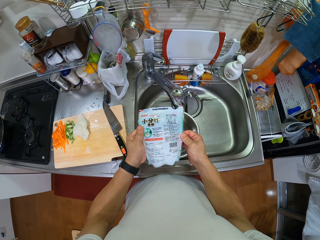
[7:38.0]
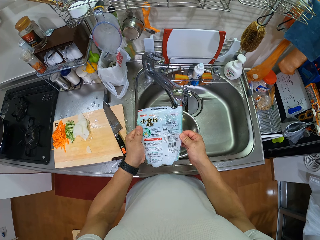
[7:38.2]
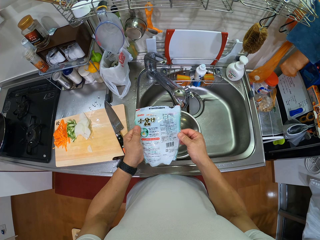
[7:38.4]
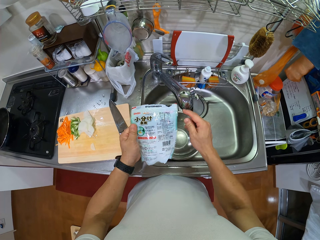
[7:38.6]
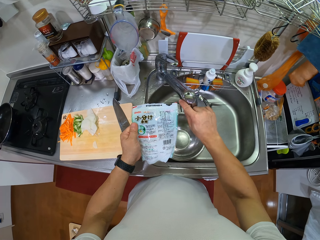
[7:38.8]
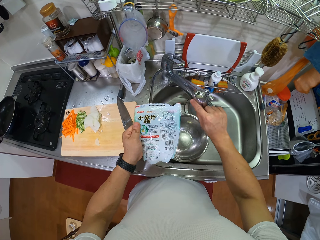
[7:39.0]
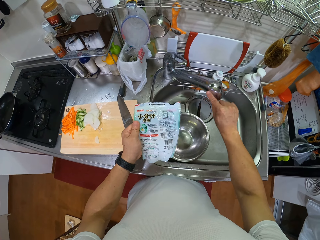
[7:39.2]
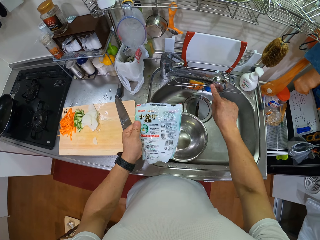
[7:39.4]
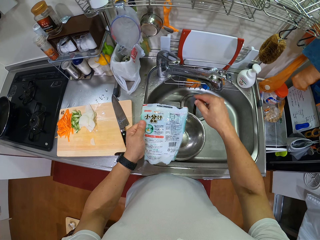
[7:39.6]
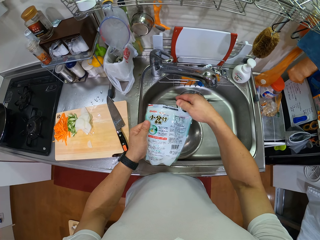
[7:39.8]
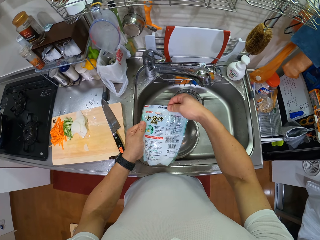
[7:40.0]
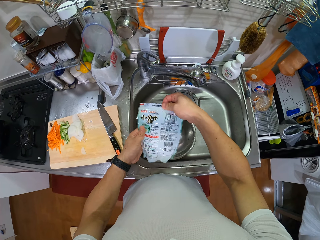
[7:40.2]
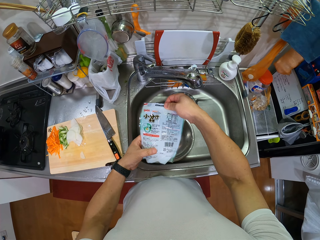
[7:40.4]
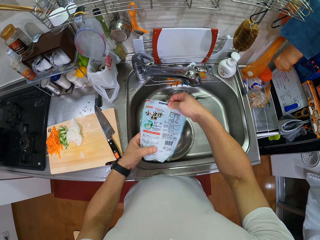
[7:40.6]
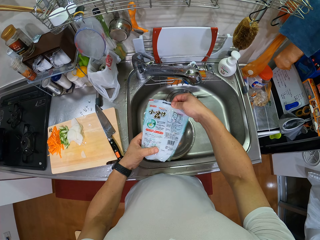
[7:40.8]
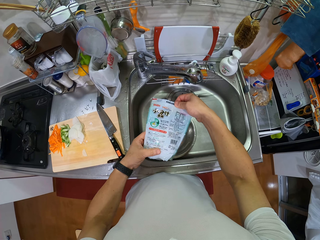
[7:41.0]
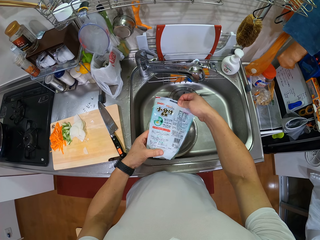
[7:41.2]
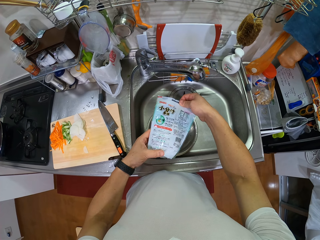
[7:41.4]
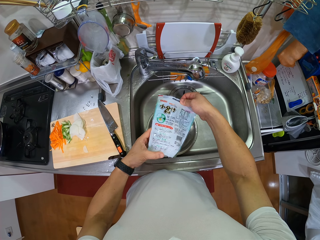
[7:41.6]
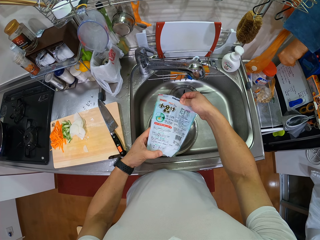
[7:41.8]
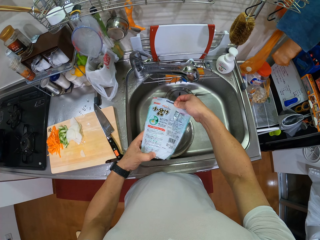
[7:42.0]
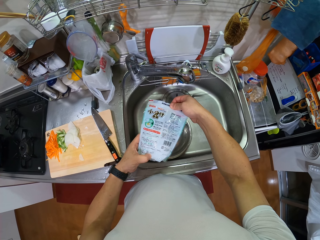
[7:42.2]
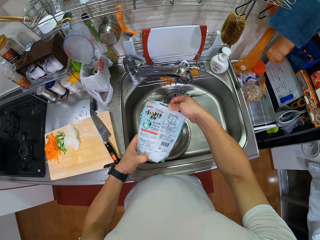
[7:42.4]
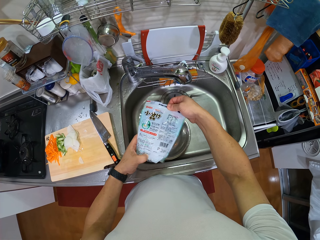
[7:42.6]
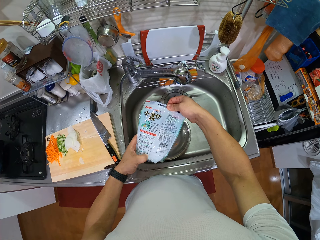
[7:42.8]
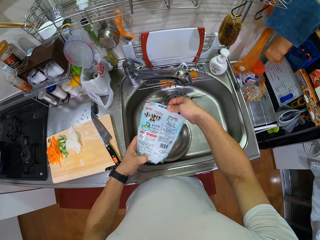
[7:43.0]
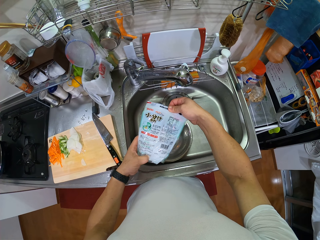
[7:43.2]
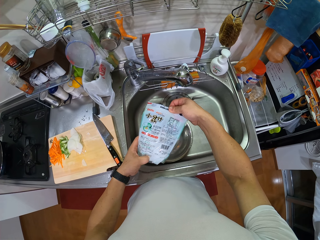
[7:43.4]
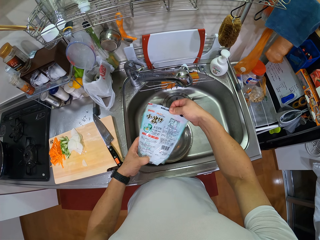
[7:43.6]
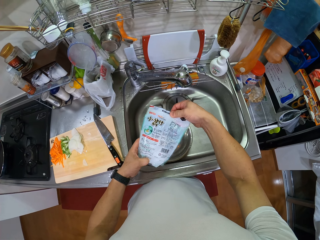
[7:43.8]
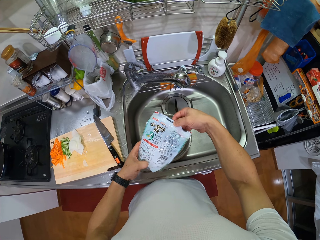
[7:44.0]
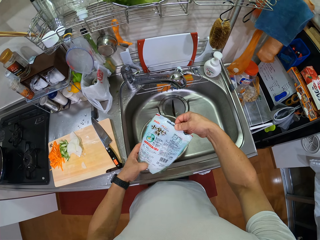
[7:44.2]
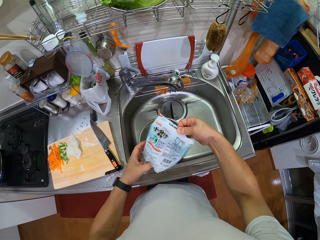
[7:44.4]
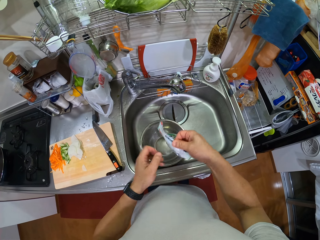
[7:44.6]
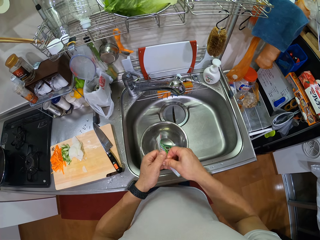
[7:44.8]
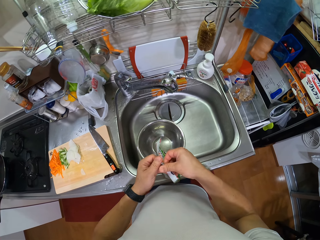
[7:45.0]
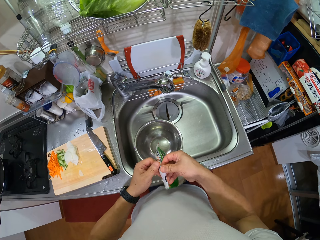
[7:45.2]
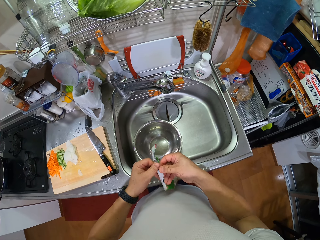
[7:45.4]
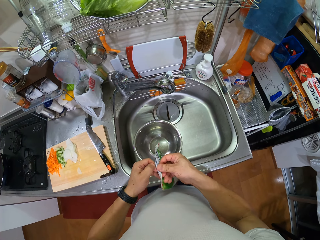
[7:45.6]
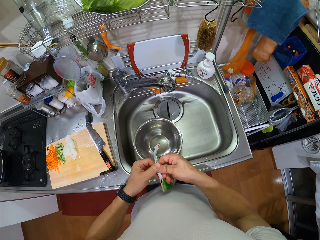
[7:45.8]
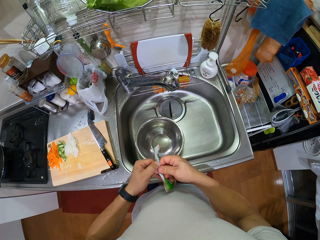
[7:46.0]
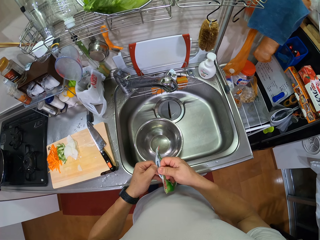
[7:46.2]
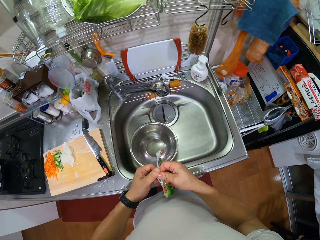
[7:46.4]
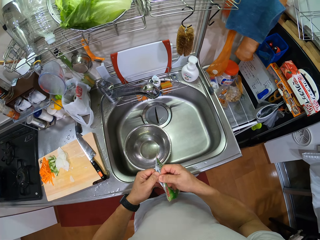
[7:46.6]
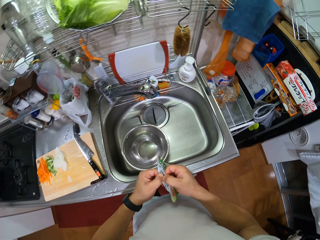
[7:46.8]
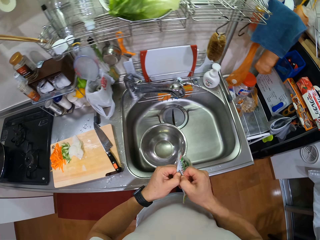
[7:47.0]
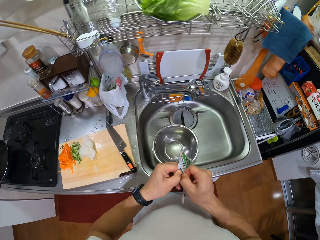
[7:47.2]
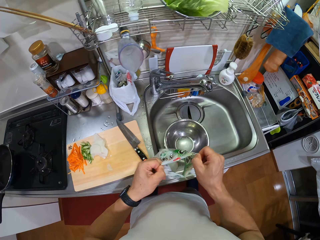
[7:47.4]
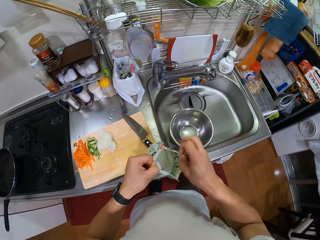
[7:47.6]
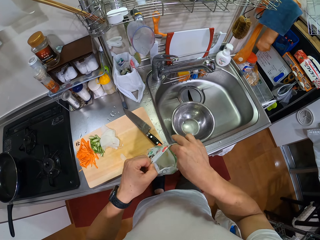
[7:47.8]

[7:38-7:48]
The camera wearer pushes the tap. They tilt the tap. They hold the paper of something with both hands. They look at the paper of something. They move the paper of something and open the paper of something.

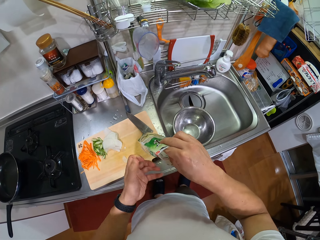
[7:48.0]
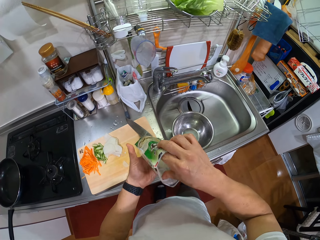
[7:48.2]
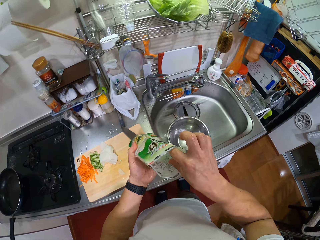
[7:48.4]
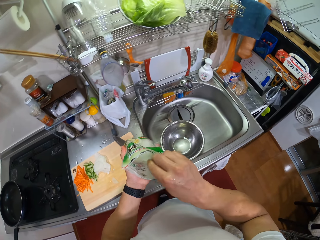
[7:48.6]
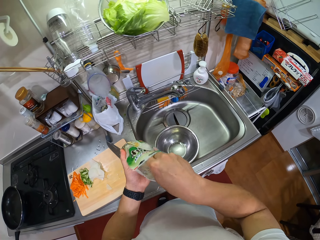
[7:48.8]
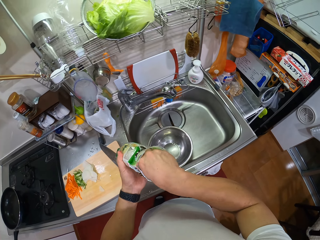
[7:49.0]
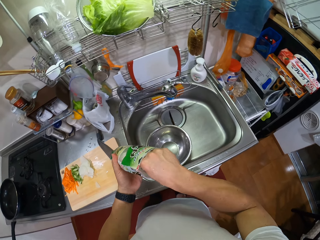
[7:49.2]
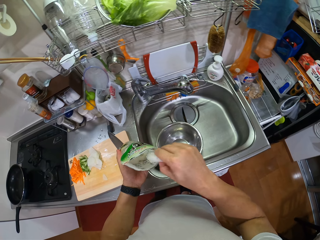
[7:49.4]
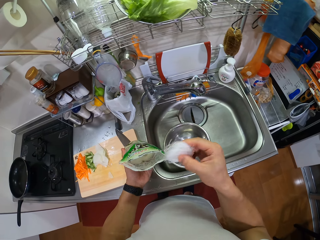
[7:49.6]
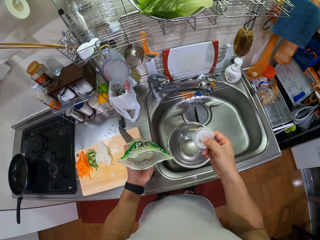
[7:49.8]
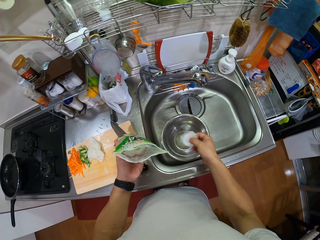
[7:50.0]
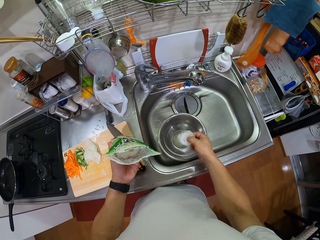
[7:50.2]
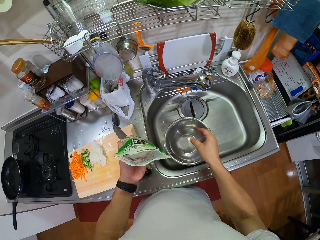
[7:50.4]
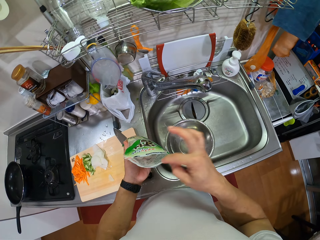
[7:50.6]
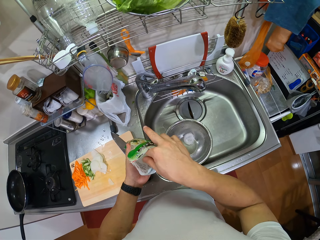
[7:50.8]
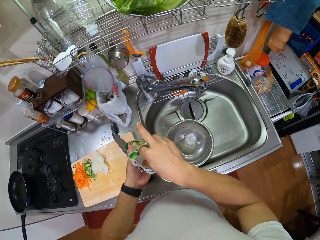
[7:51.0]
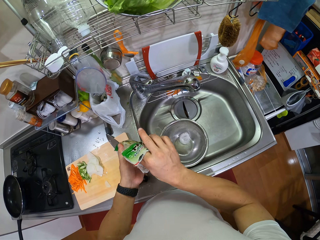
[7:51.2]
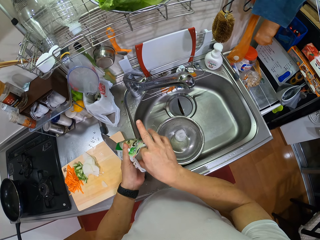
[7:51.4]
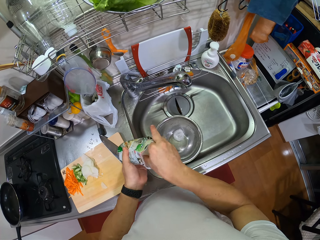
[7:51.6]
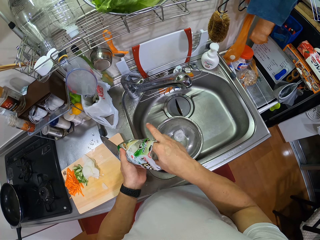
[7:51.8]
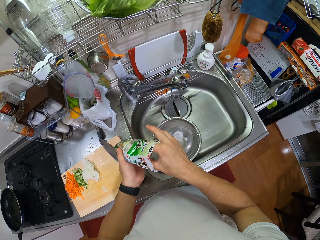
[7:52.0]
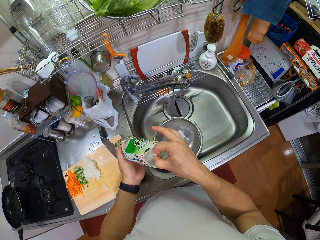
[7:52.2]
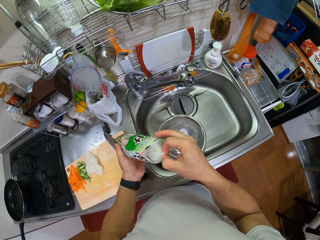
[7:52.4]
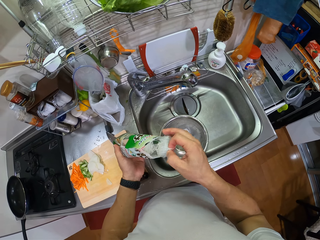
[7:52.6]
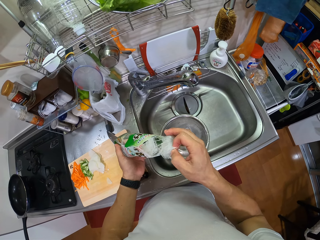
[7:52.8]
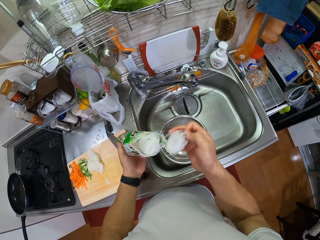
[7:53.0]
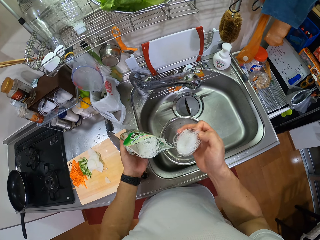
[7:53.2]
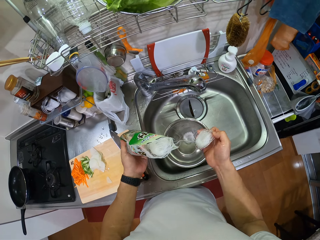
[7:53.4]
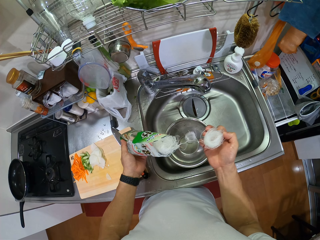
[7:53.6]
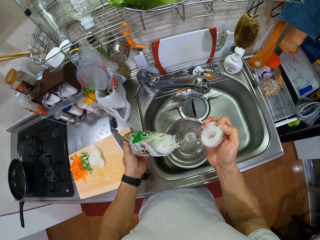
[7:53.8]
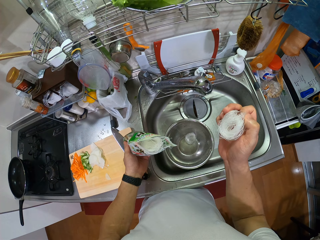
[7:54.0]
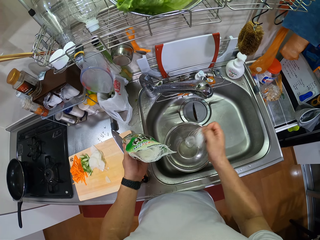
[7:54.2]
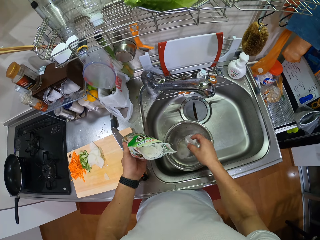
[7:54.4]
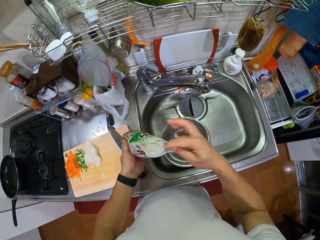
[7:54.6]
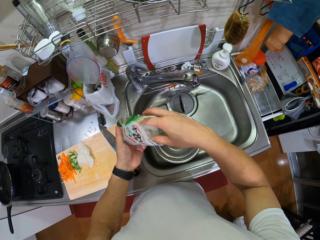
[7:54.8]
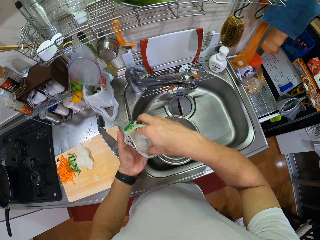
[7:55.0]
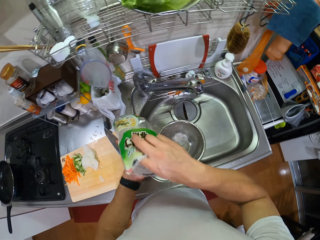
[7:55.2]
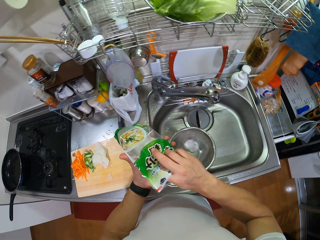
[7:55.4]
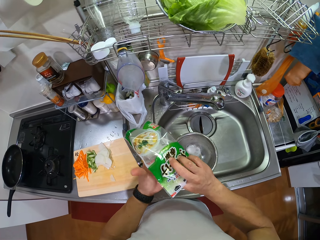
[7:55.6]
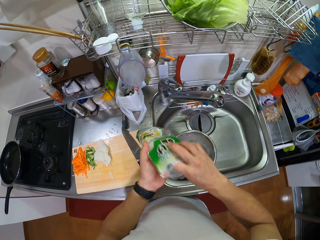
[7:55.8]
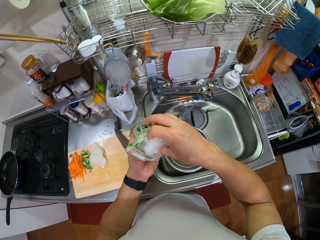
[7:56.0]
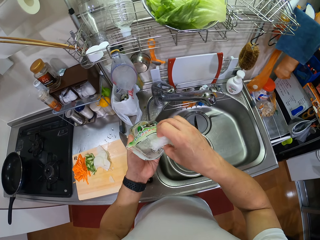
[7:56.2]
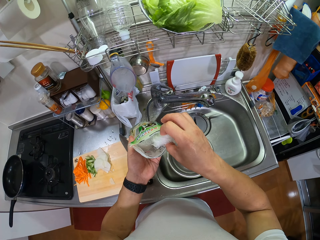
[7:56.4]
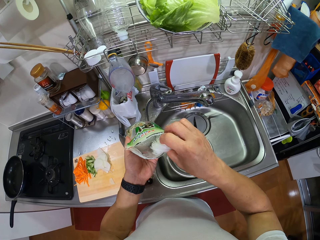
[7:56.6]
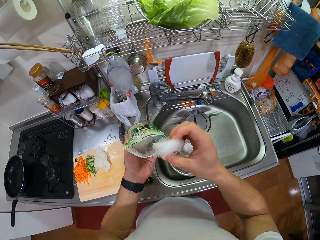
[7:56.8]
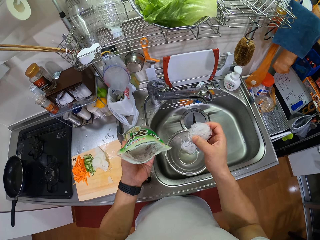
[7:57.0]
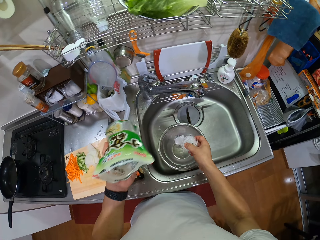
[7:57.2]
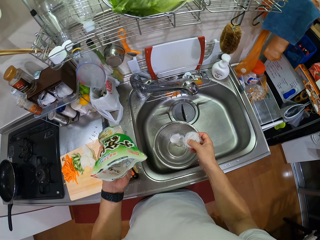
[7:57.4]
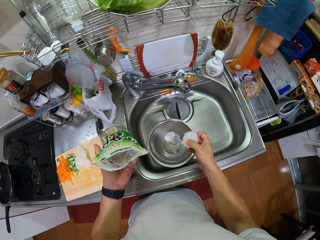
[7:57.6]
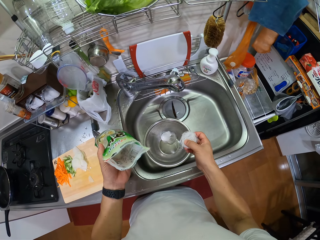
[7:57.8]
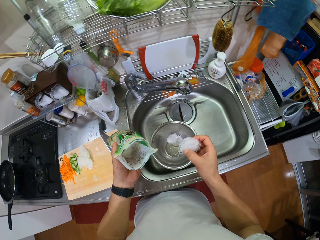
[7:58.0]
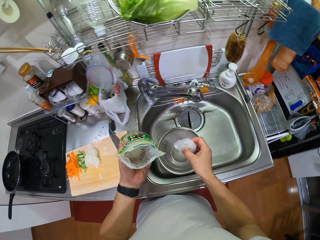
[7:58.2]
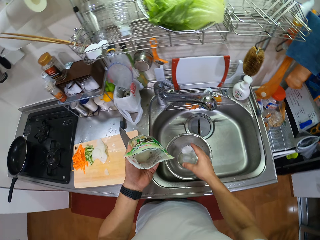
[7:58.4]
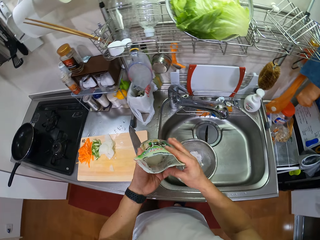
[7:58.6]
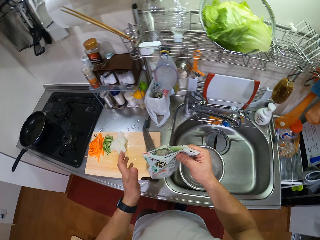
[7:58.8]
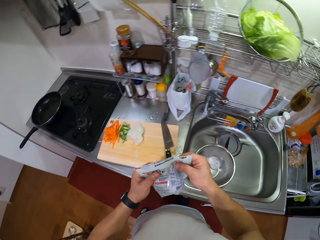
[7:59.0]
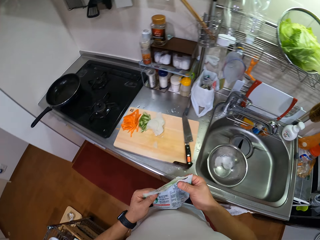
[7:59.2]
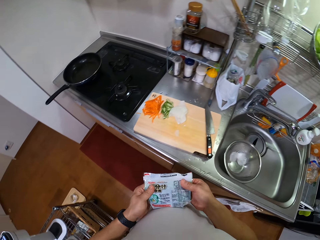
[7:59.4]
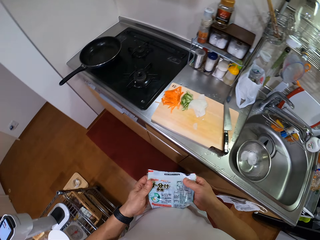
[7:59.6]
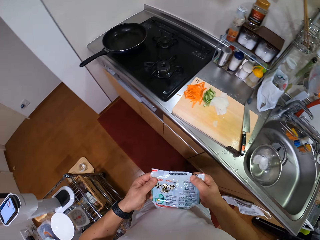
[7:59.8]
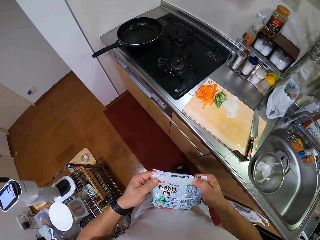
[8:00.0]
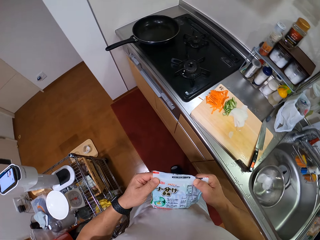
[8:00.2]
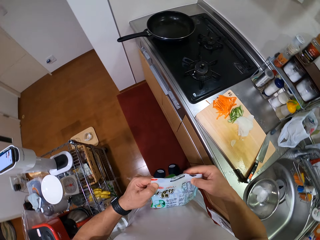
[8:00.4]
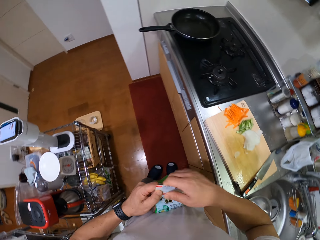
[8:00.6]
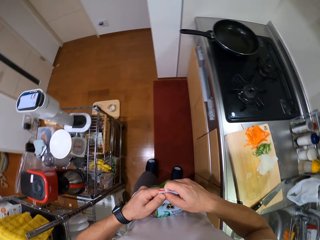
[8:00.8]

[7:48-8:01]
The camera wearer puts the right hand inside the paper or packet of something. They pick something from the paper. They put the something in the bowl. They take more of something from the packet. They move the right hand. They put the something in the bowl. They lift the paper of something. They take more of something from the packet. They look inside the paper of something. They put the something in the bowl. They transfer the paper of something to the right hand. They close the packet. They move the paper of something and fold the paper of something.
